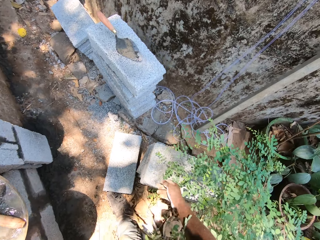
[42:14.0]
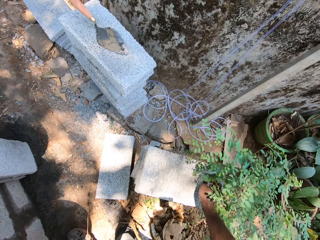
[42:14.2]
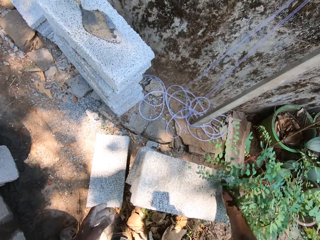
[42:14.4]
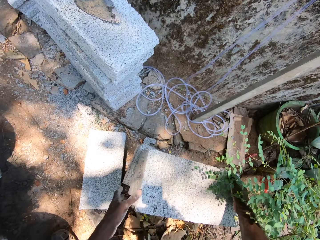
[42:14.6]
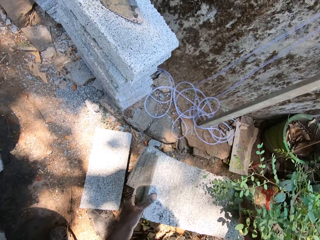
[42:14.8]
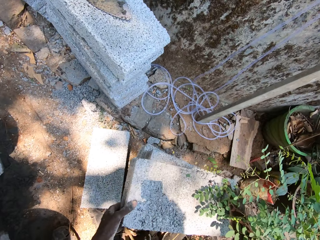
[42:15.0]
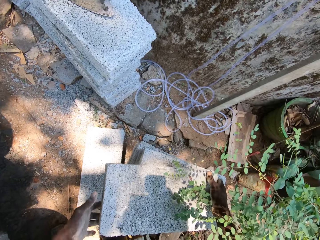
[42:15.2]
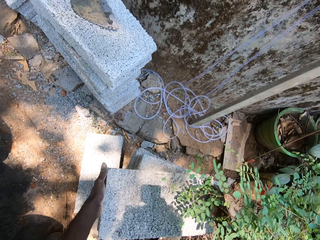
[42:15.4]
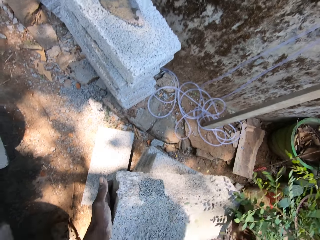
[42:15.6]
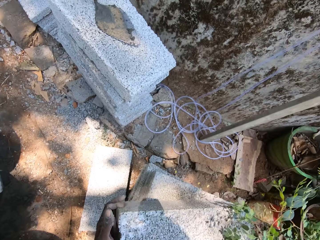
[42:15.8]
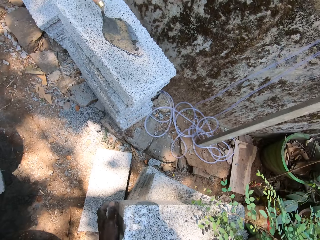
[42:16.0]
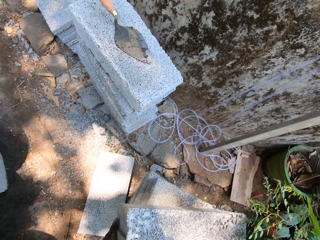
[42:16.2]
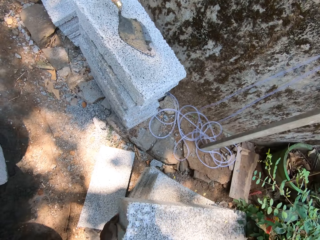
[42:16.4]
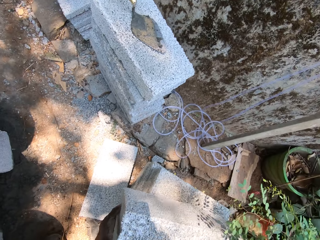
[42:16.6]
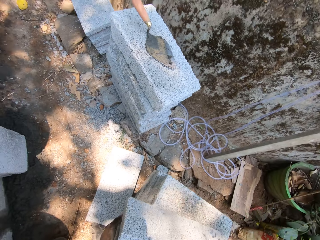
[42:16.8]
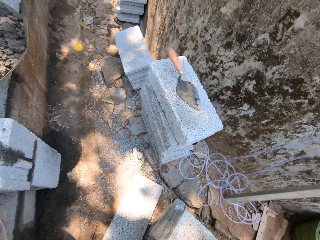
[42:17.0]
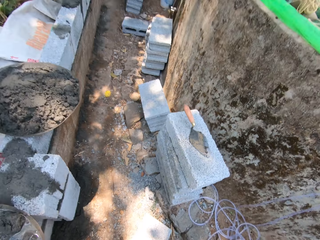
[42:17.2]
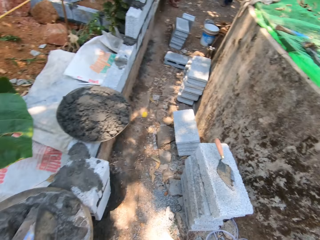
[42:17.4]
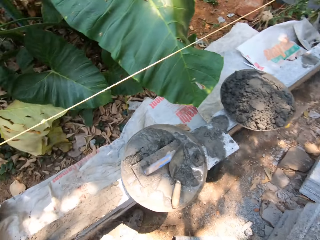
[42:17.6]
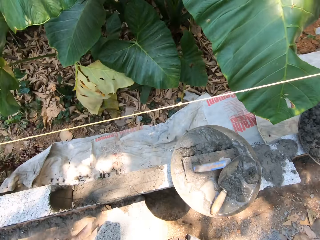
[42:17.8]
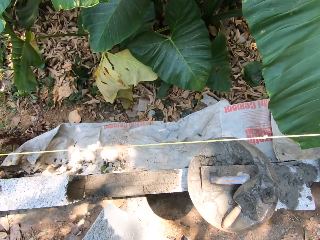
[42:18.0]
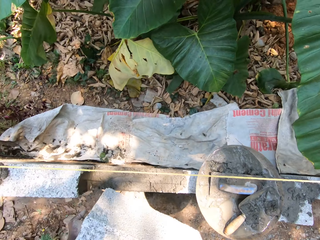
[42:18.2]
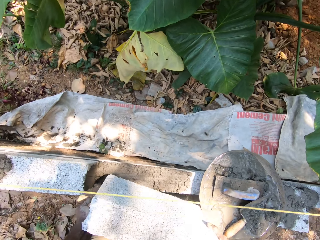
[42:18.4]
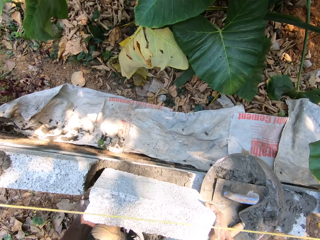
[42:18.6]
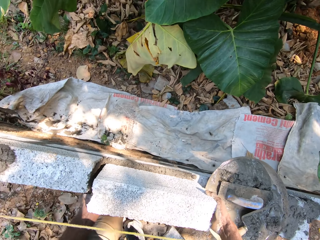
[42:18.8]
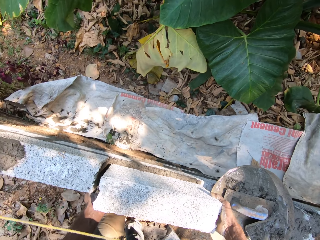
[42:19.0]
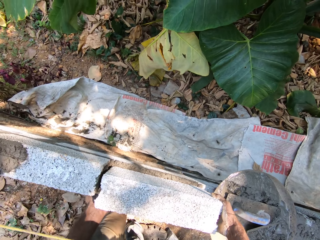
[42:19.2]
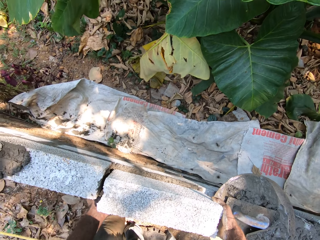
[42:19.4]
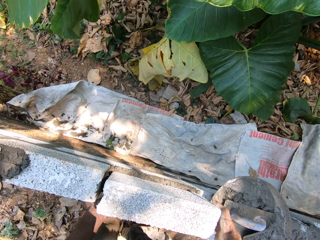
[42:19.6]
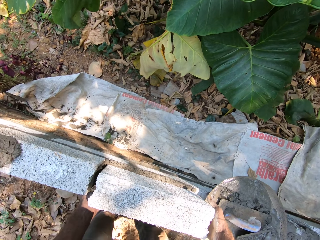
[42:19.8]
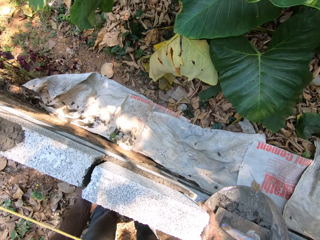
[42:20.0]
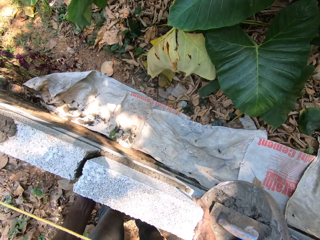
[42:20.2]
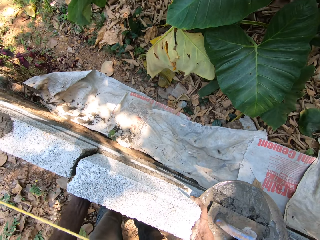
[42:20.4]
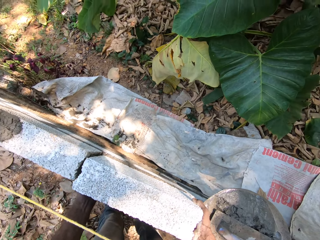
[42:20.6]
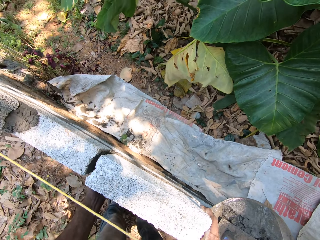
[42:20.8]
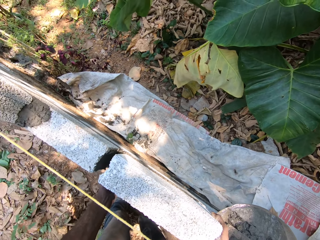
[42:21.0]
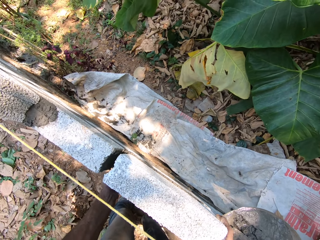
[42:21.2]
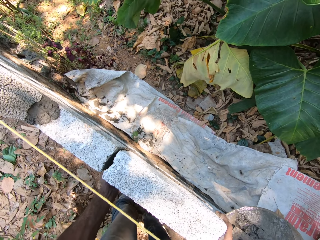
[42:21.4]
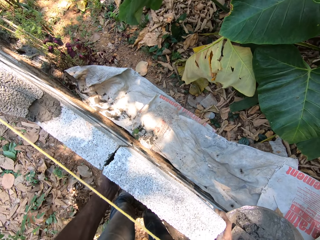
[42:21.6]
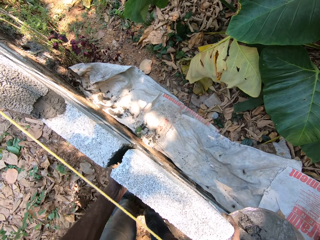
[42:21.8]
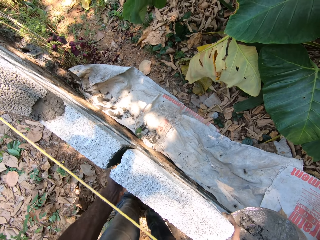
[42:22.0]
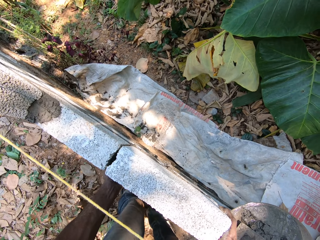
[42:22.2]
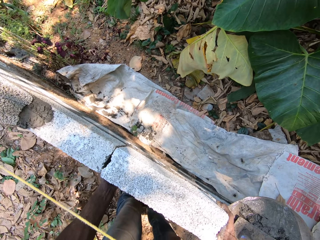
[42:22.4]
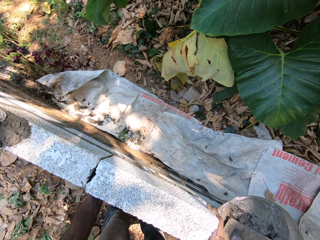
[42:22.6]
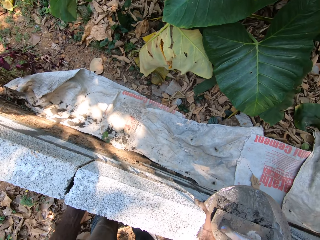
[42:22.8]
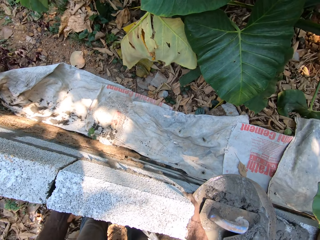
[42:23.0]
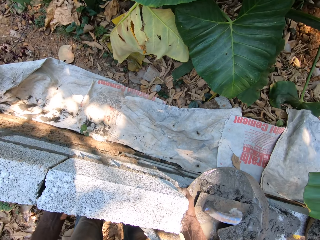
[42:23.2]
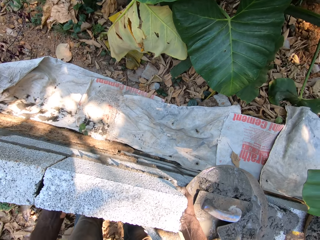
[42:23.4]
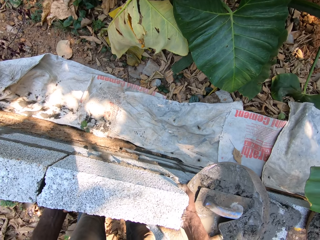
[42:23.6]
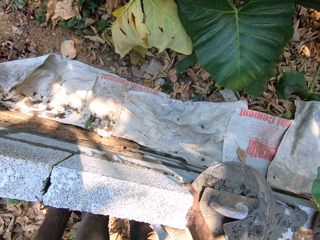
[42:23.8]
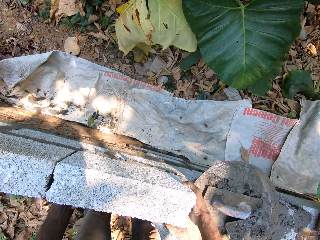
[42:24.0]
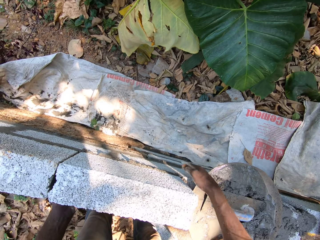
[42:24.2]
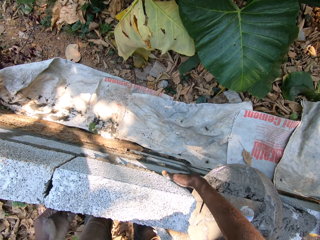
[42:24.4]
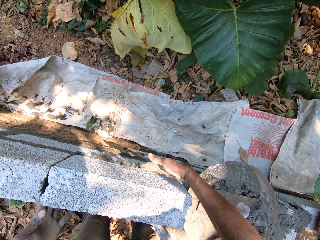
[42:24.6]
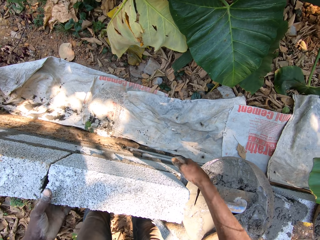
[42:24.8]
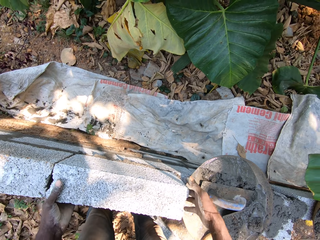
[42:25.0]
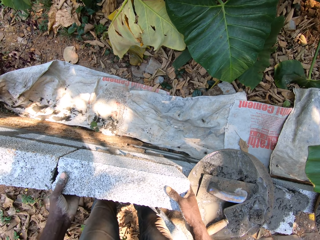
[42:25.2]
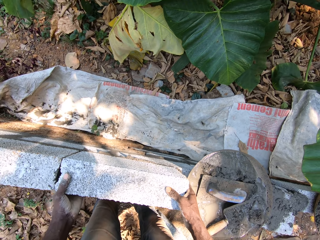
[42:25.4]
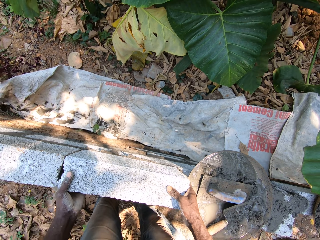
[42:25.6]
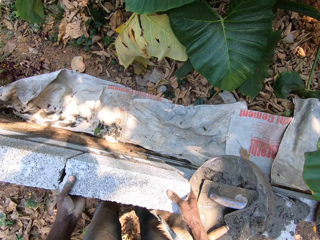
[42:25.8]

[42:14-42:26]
The camera wearer carries a building stone. He picks up a brick with his hands. He places the brick on the brick wall with his hands. He firmly holds the building stone in position.

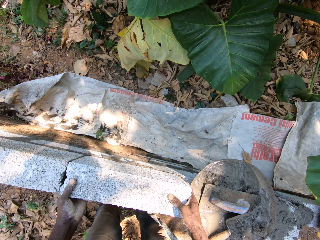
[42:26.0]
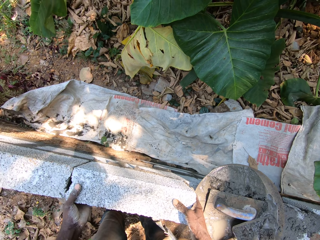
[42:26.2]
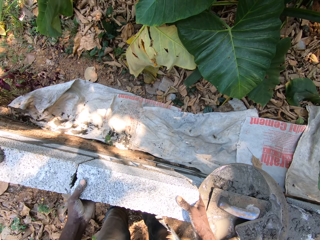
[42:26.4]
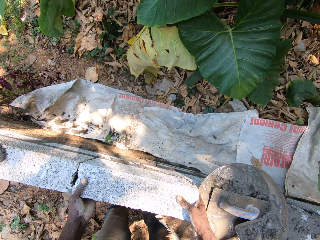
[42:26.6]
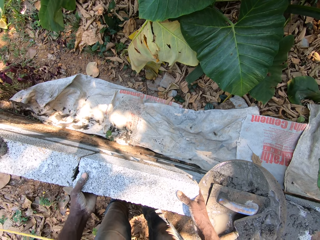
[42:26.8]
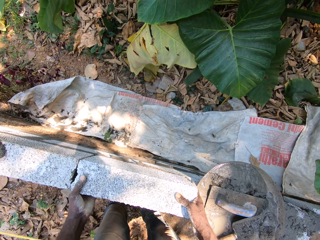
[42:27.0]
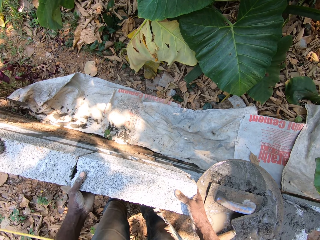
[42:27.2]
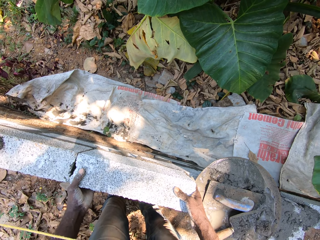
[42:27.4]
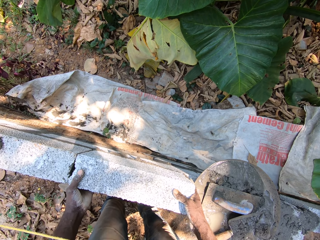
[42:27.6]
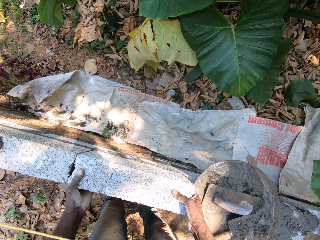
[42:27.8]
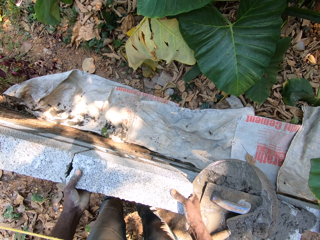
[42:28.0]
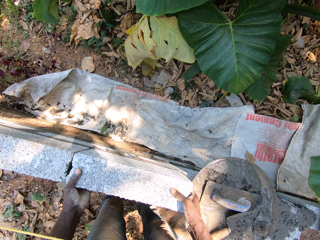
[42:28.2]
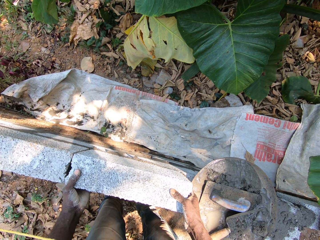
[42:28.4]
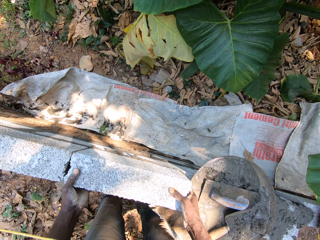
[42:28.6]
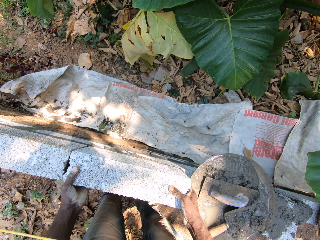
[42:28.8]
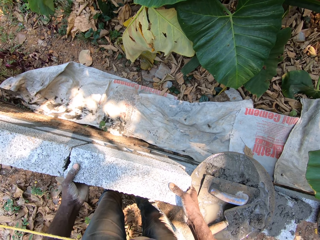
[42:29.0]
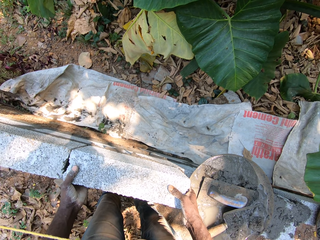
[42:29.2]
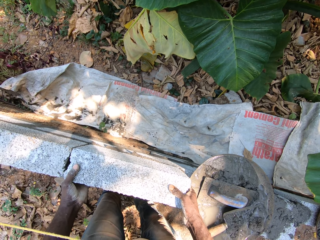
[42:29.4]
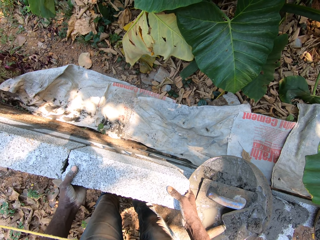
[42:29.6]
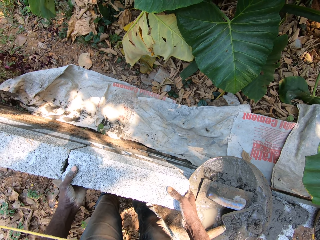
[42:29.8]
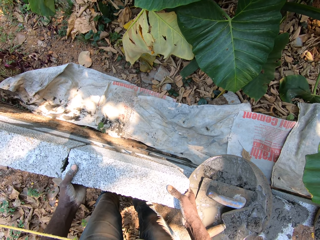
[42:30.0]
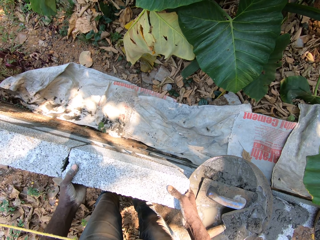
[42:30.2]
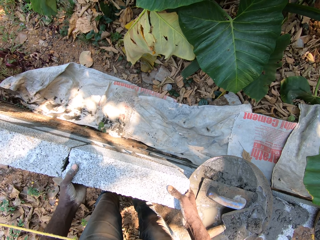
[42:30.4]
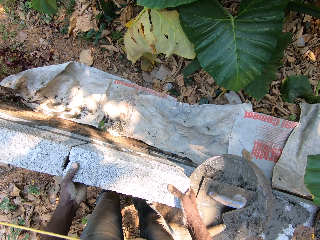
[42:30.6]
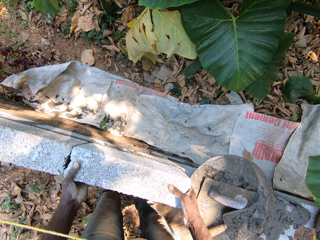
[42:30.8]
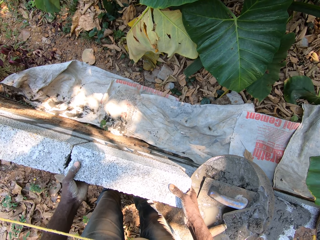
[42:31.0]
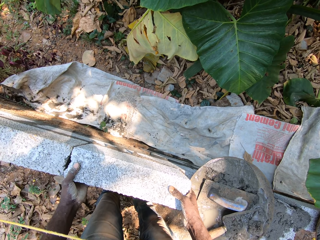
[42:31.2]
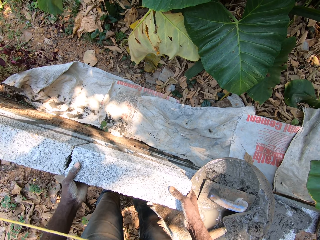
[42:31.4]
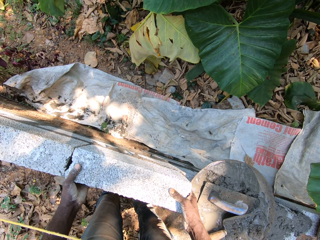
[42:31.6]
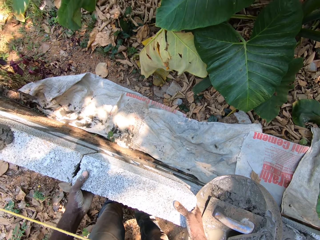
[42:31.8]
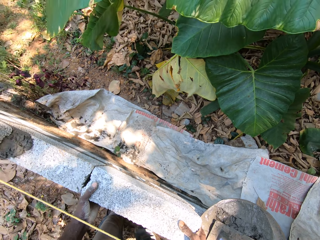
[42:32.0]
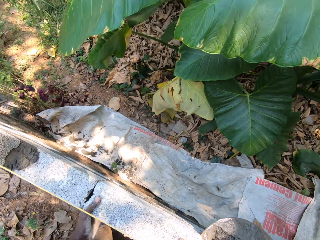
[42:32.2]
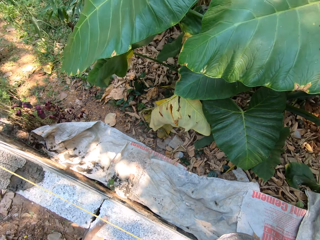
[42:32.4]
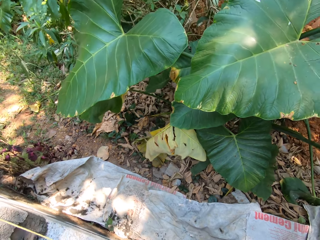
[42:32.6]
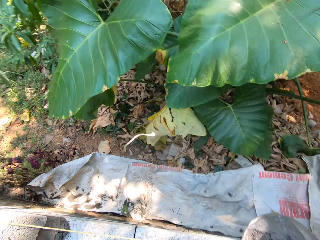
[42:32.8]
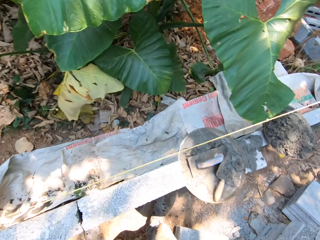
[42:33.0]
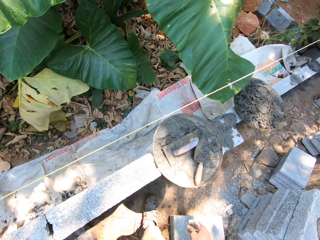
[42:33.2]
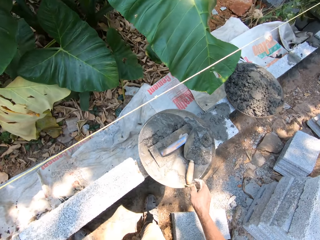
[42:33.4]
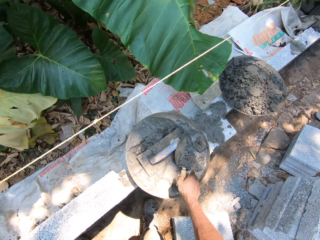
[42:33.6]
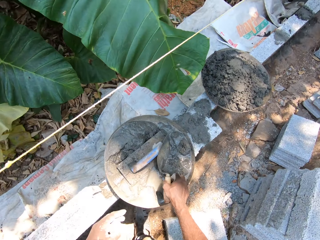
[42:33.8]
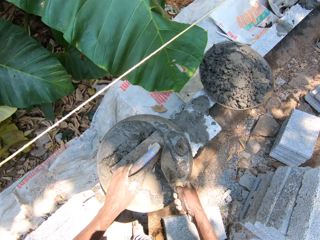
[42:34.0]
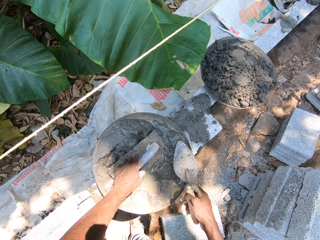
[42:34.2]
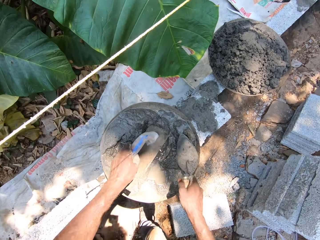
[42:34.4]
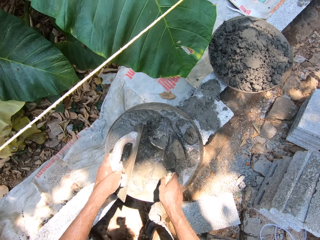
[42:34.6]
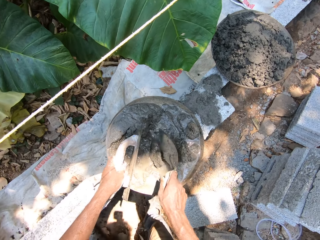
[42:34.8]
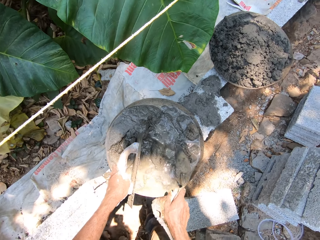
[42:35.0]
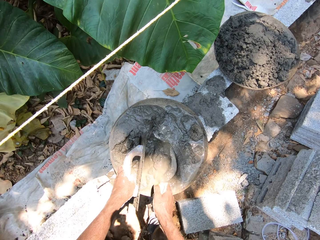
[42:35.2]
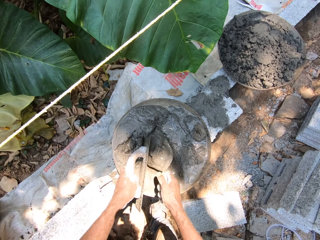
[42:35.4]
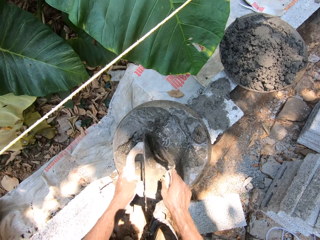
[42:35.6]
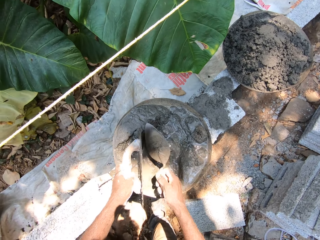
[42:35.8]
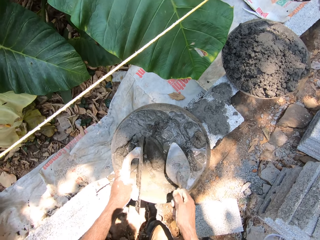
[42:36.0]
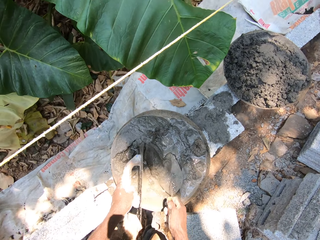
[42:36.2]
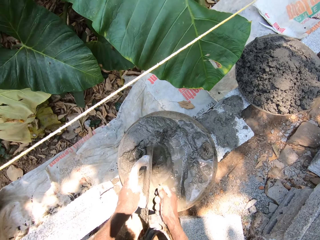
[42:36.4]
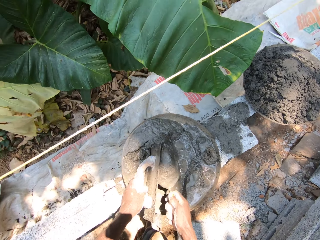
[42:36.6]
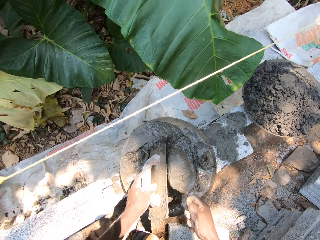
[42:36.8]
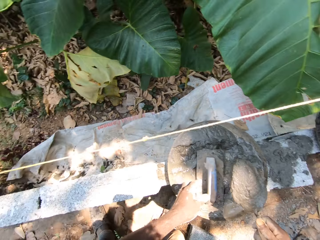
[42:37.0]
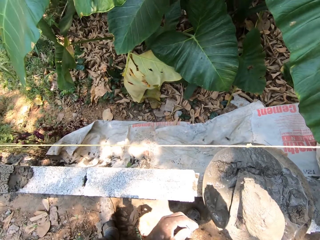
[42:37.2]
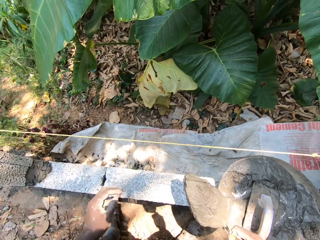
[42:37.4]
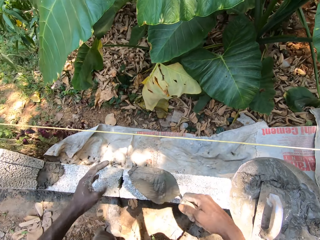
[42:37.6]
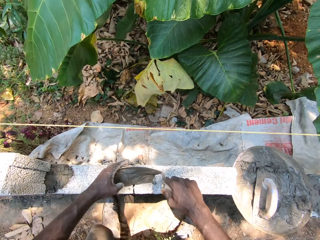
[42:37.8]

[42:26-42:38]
The camera wearer picks up the trowel with his right hand. He picks up the midget trowel with his left hand. He mixes the cement mortar in the head pan with the trowel. He scoops the cement mortar with the trowel and the midget trowel in his hands. He drops the midget trowel into the head pan with his left hand.
